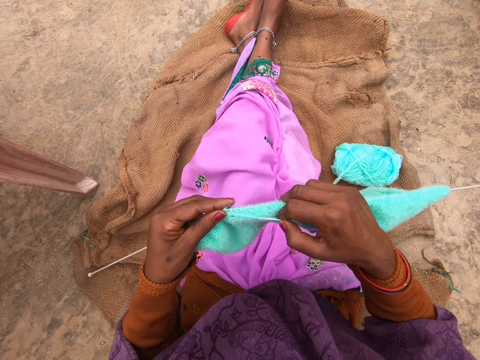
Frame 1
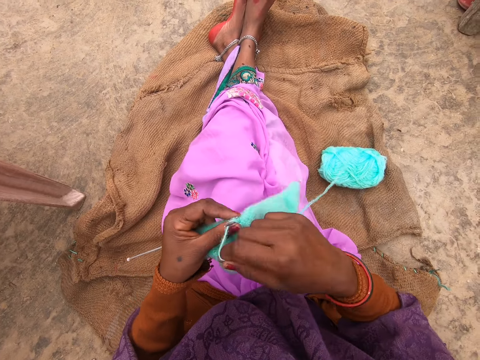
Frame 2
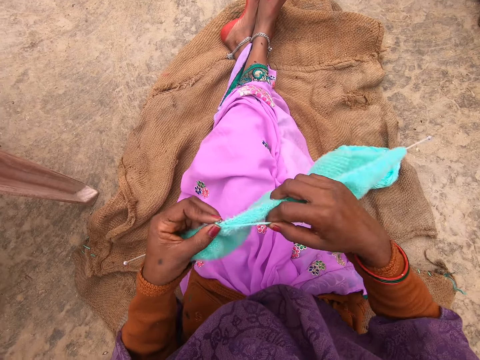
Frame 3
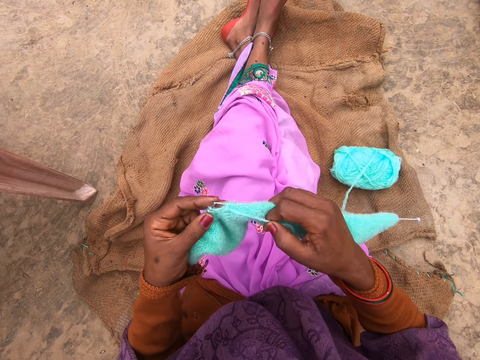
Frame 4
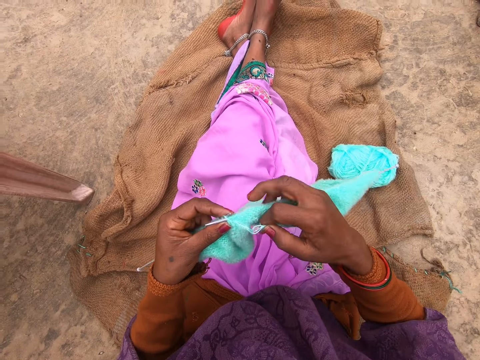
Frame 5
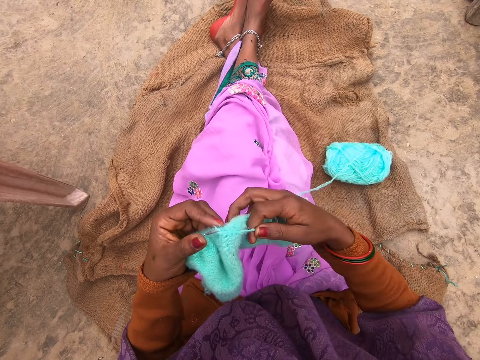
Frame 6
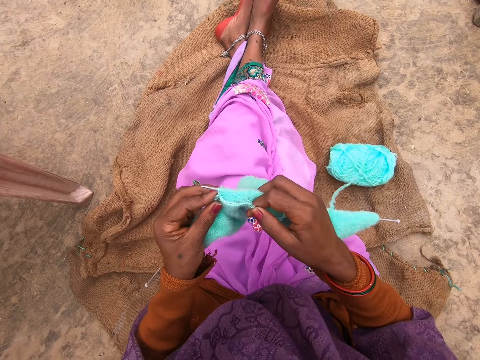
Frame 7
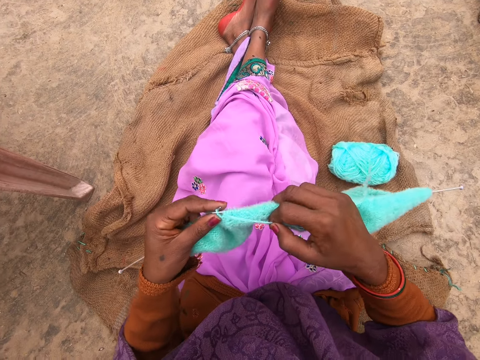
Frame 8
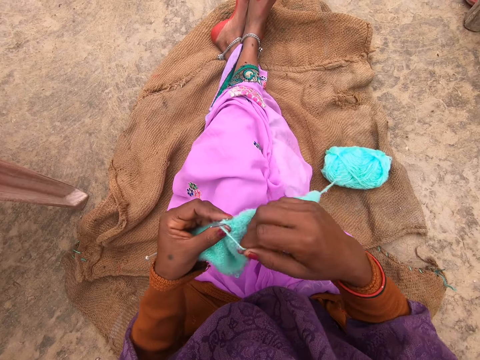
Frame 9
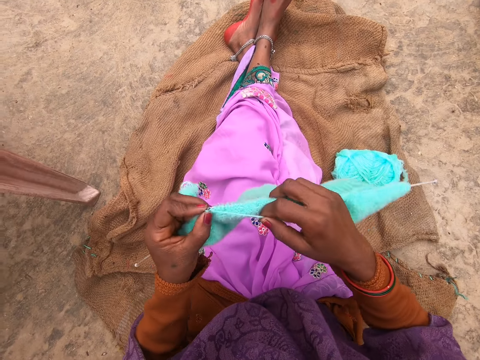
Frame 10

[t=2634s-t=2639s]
The camera wearer rolls the yarn over the needle. They knit the yarn with the needle. They roll the yarn over the needle. They knit the yarn with the needle. They roll the yarn over the needle. They knit the yarn with the needle.

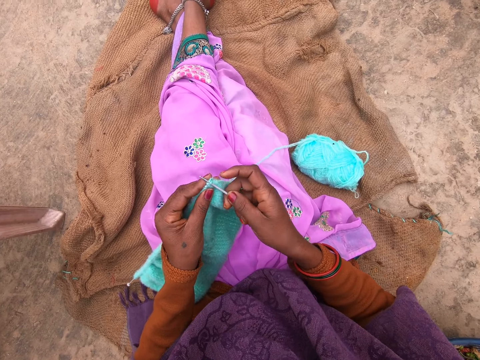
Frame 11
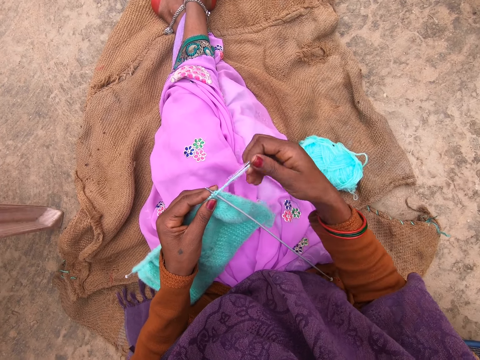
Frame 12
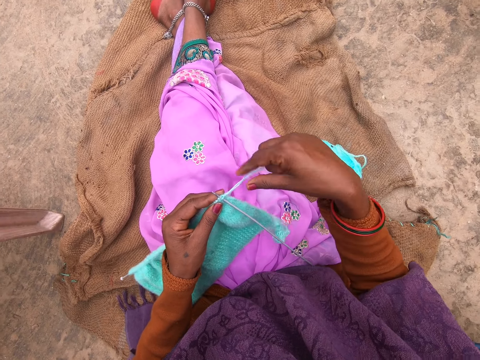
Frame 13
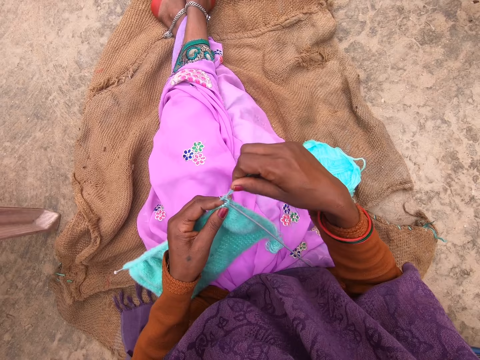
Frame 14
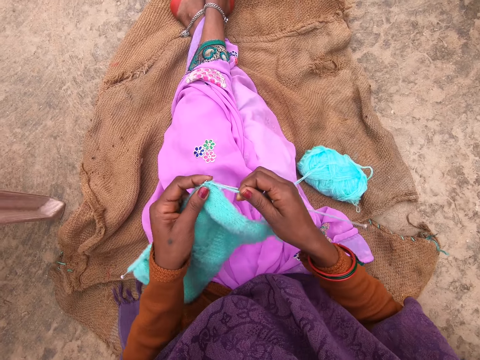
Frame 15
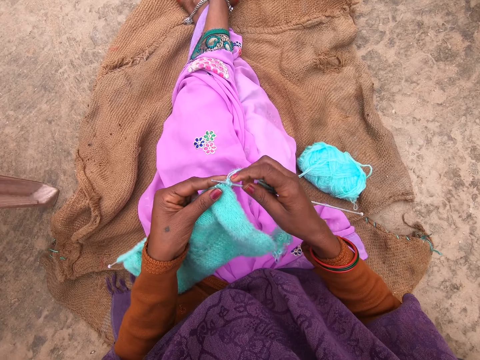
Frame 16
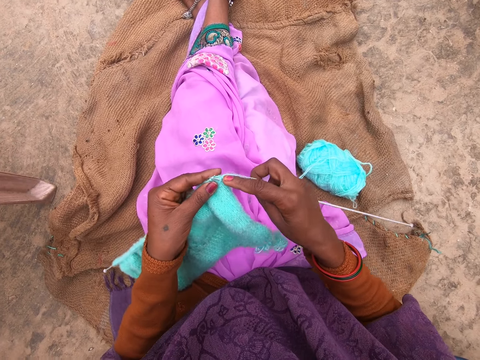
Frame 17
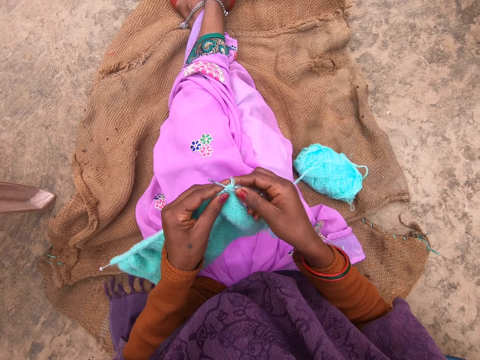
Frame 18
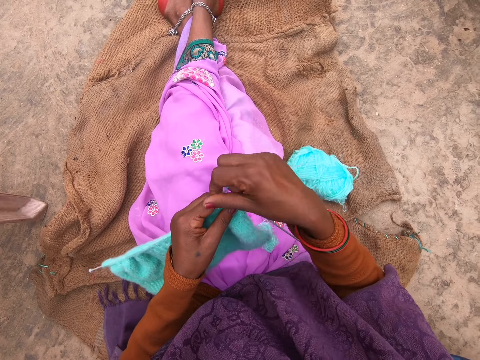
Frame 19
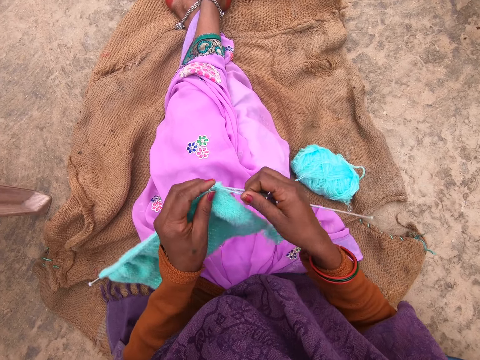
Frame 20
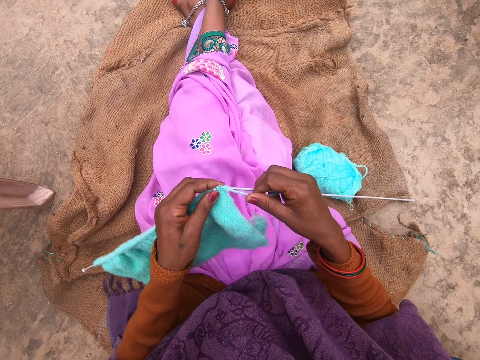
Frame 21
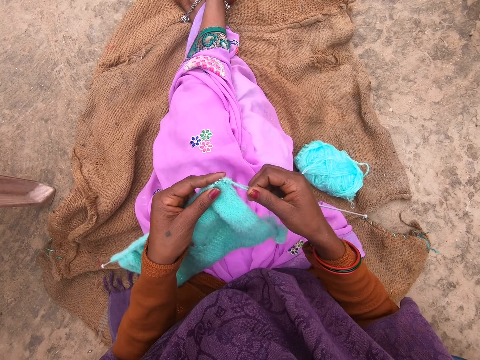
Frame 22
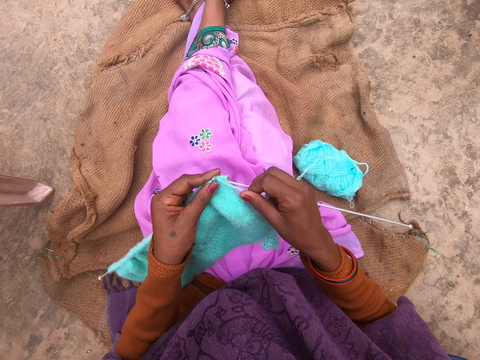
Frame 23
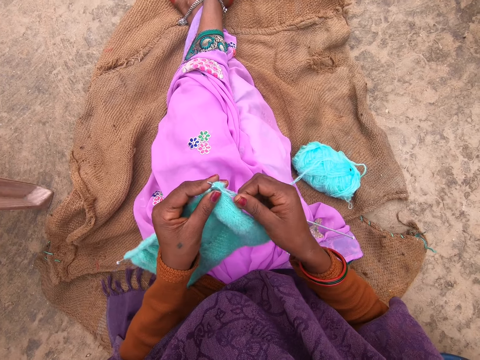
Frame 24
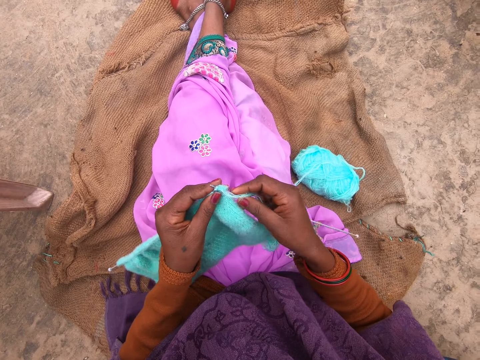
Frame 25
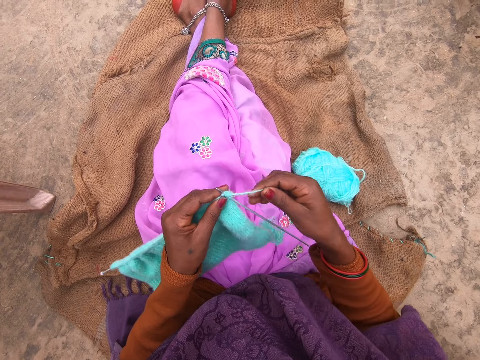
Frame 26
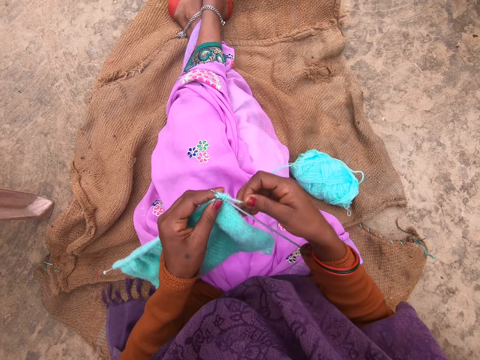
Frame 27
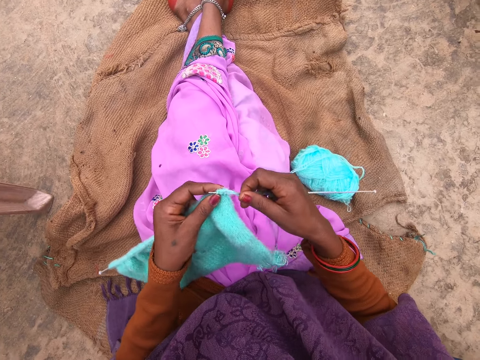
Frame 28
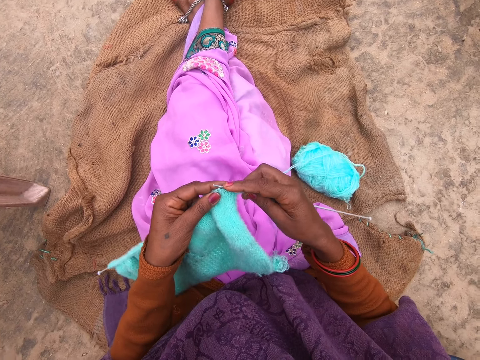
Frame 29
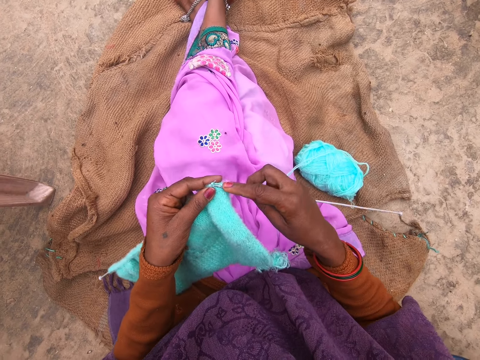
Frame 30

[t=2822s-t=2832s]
The camera wearer coils a knitting thread on a knitting needle. They knit a fabric with the knitting needle. They coil the knitting thread on the knitting needle. They knit the fabric with the knitting needle. They coil the knitting thread on the knitting needle.

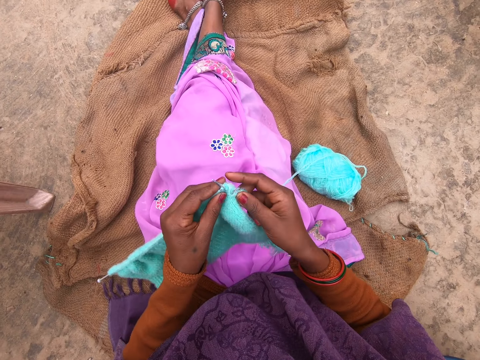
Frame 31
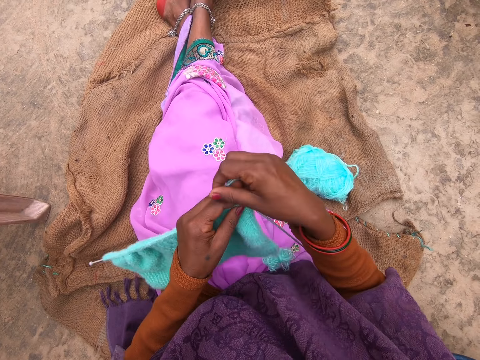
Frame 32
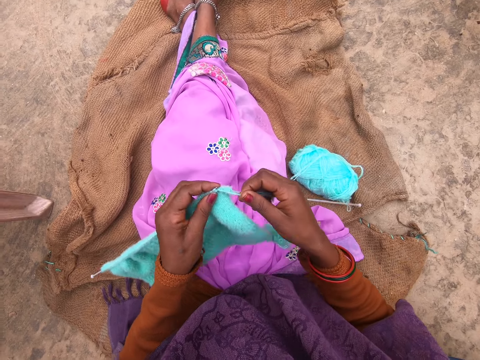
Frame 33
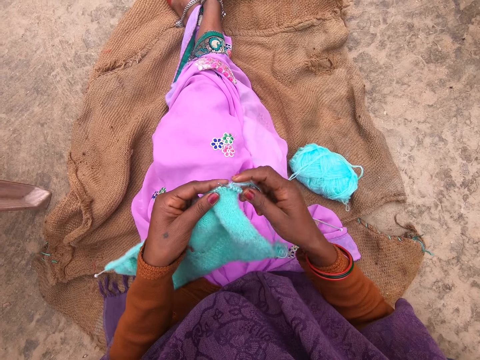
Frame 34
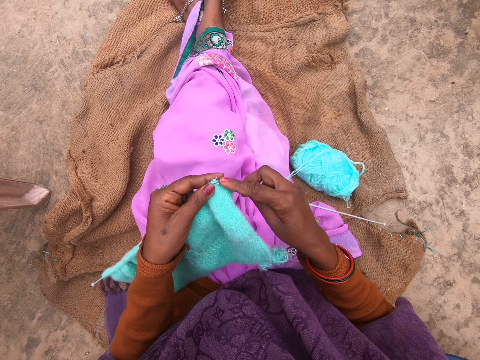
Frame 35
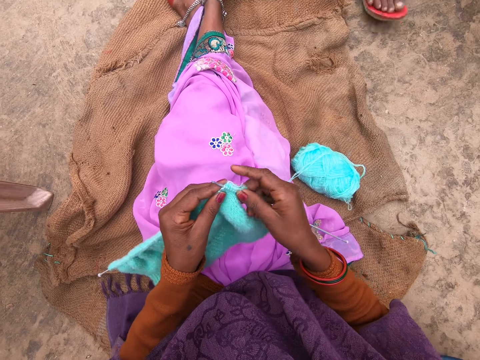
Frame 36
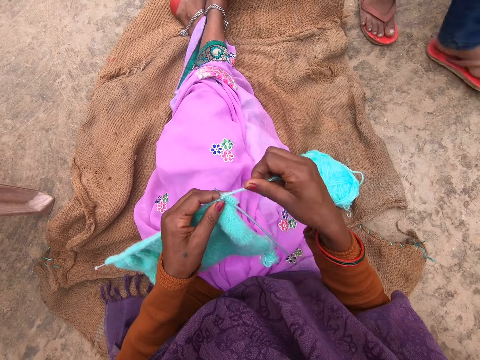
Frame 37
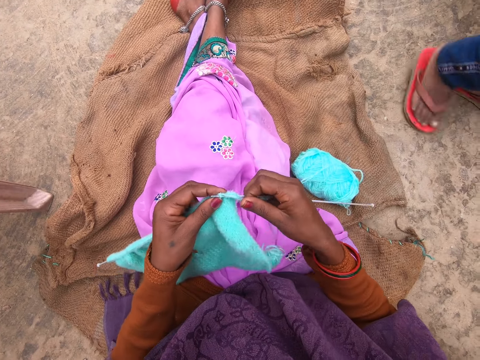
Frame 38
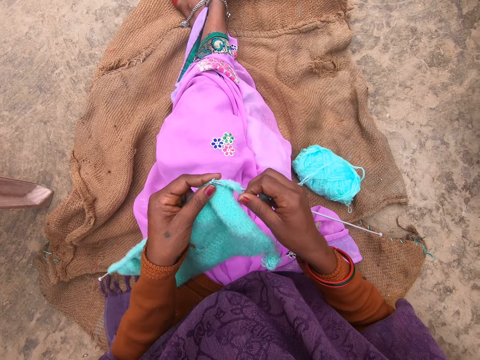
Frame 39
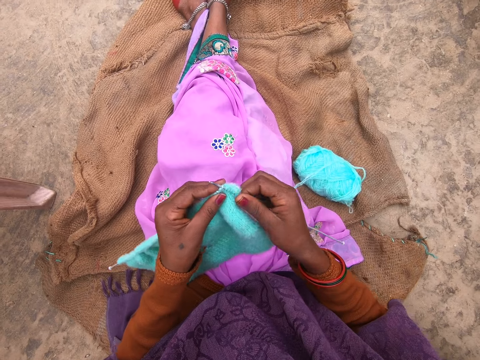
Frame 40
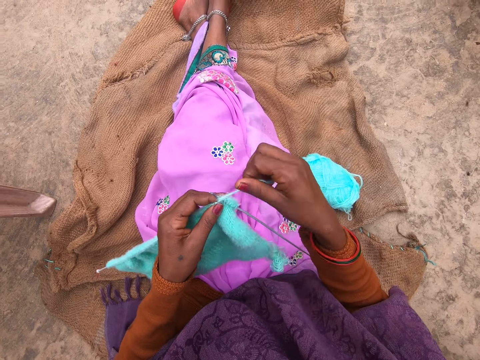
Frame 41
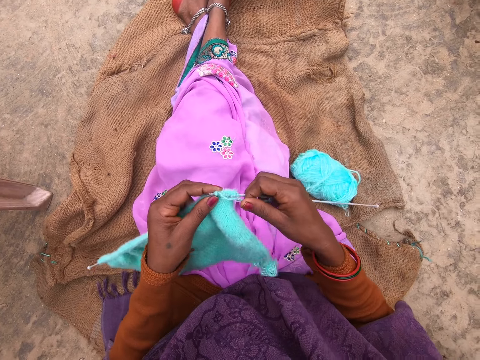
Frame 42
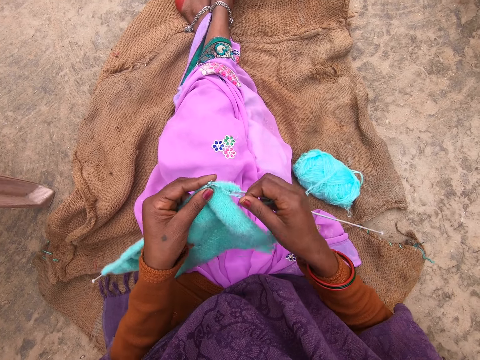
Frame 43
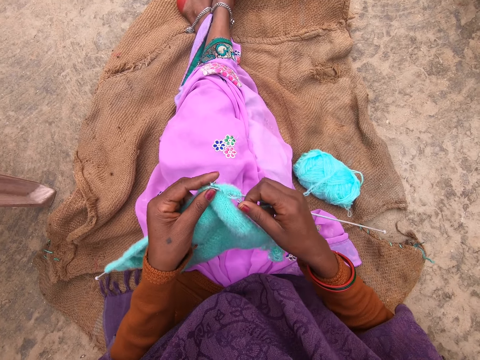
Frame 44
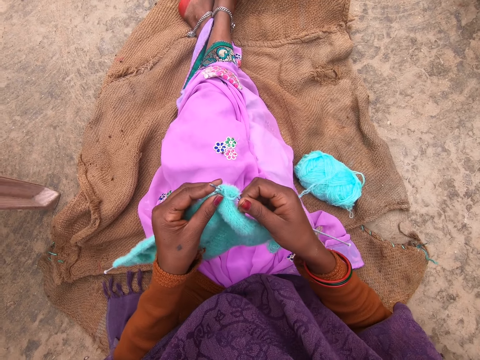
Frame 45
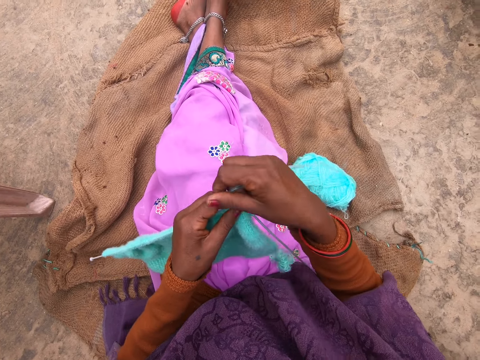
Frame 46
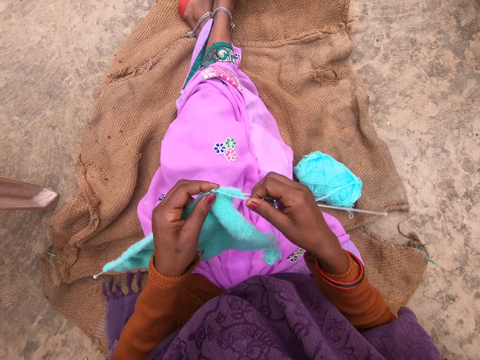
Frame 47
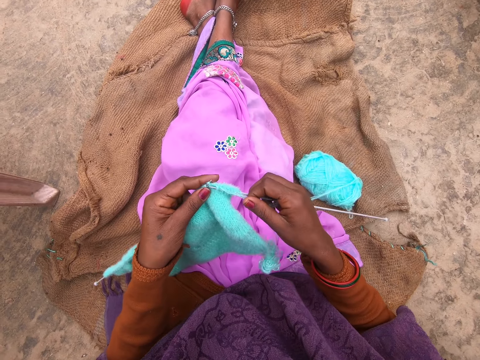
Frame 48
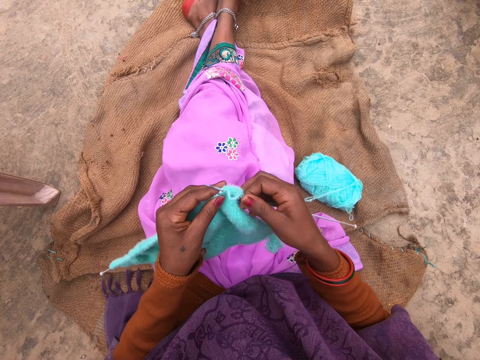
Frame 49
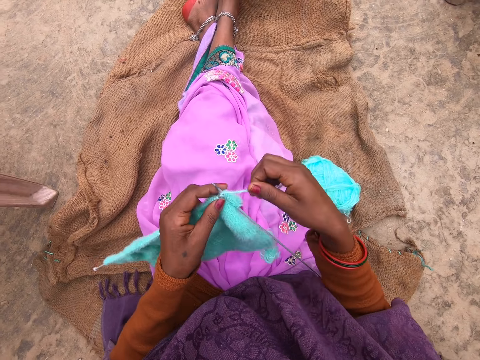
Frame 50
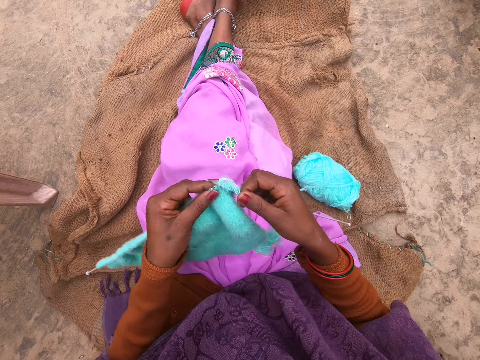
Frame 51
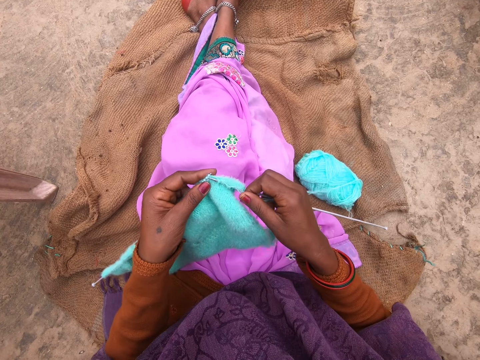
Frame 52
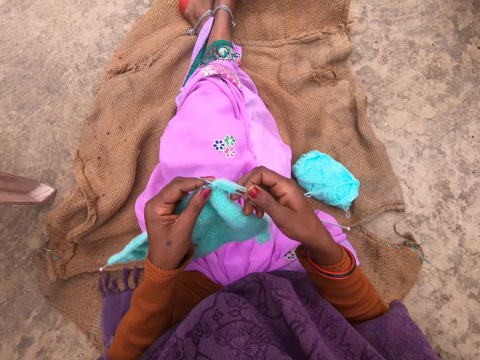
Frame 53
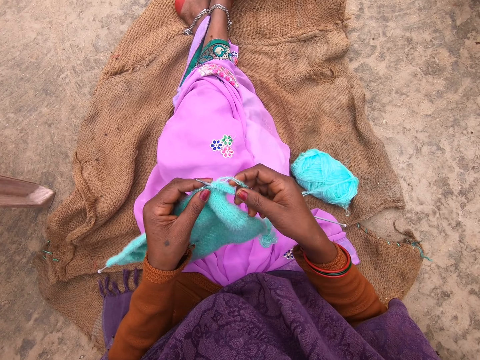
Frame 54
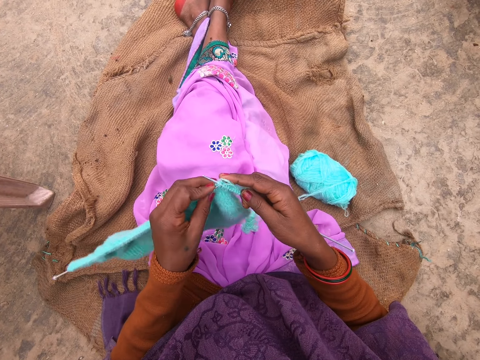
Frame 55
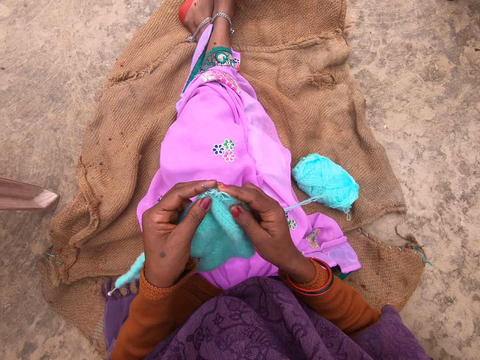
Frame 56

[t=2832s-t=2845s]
The camera wearer coils a knitting thread on a knitting needle. They knit a fabric with the knitting needle. A man walks next to someone. The camera wearer knits the fabric with the knitting needle. They coil the knitting thread on the knitting needle. They knit the fabric with the knitting needle. They coil the knitting thread on the knitting needle. They knit the fabric with the knitting needle. They coil the knitting thread on the knitting needle. They knit the fabric with the knitting needle.
